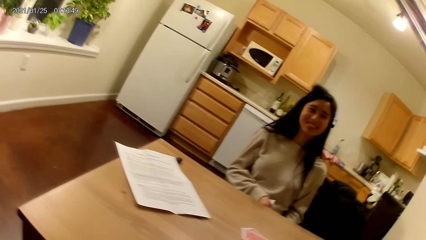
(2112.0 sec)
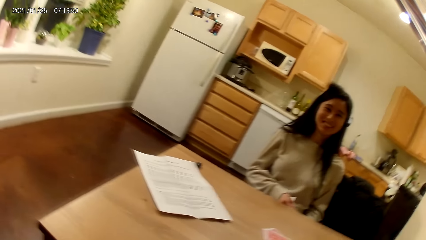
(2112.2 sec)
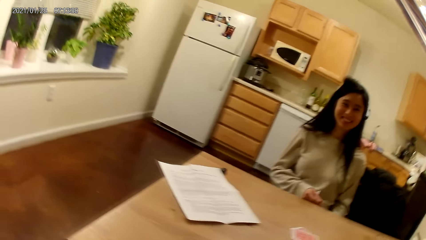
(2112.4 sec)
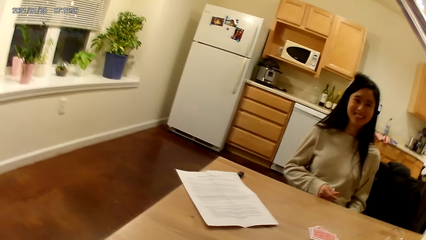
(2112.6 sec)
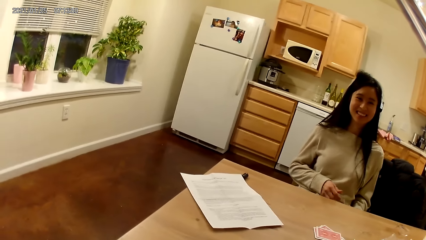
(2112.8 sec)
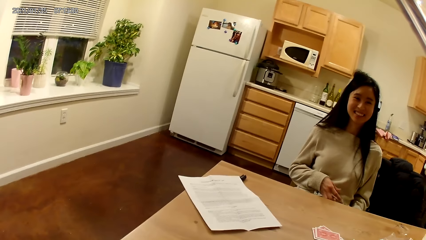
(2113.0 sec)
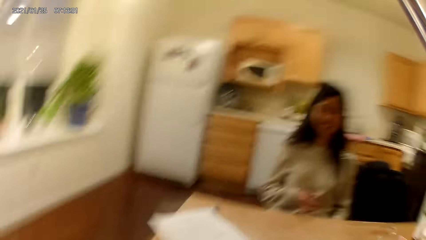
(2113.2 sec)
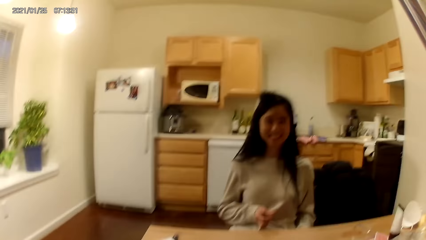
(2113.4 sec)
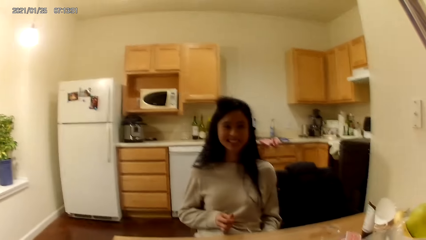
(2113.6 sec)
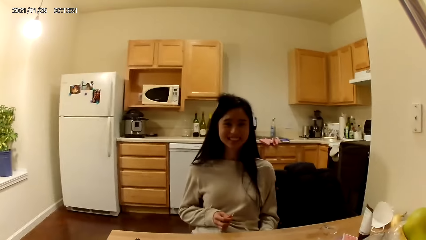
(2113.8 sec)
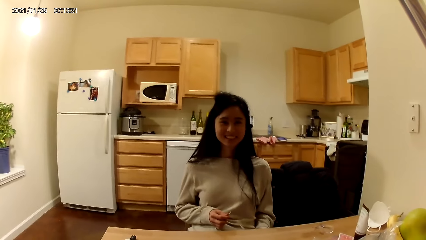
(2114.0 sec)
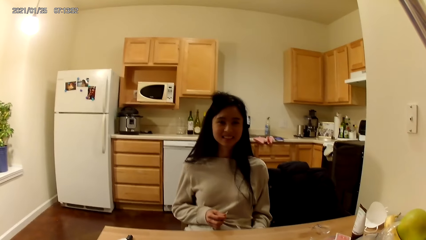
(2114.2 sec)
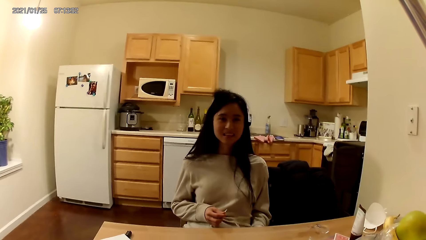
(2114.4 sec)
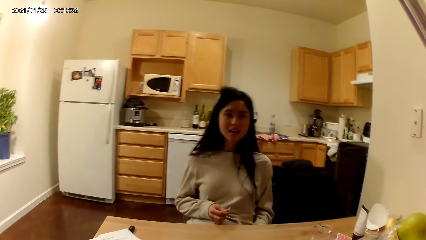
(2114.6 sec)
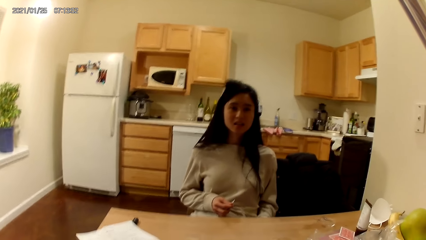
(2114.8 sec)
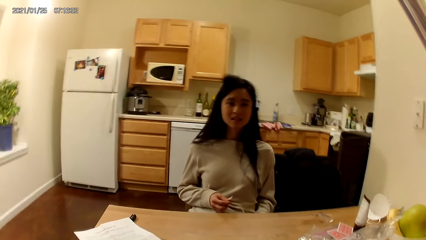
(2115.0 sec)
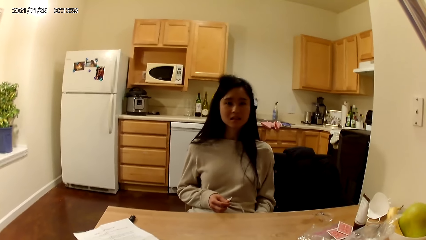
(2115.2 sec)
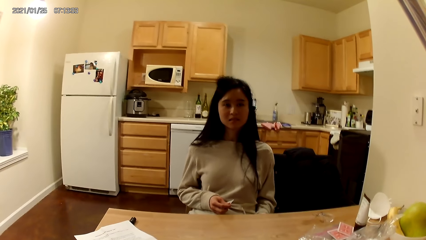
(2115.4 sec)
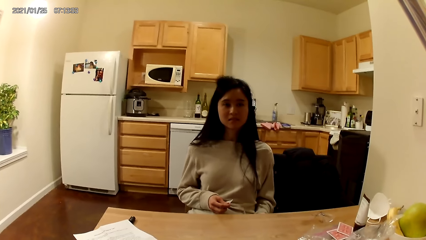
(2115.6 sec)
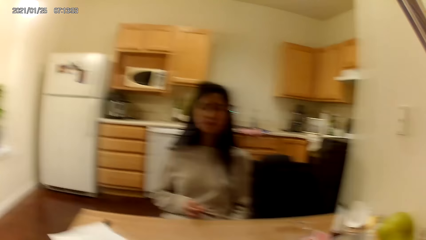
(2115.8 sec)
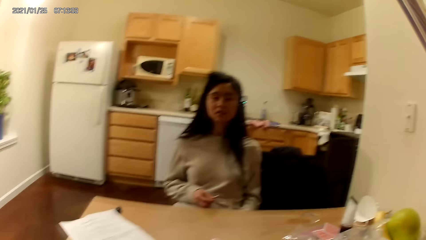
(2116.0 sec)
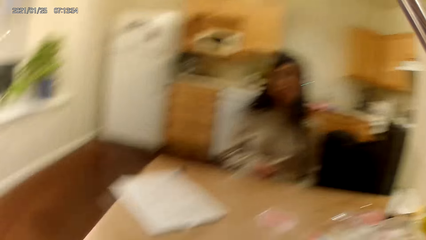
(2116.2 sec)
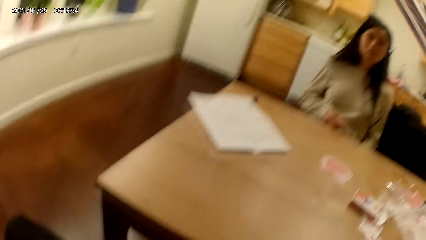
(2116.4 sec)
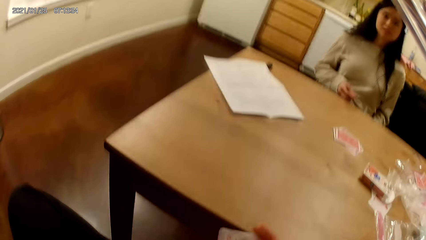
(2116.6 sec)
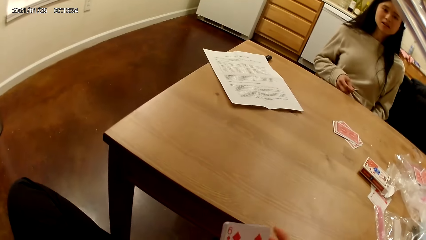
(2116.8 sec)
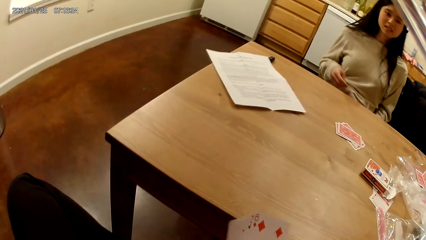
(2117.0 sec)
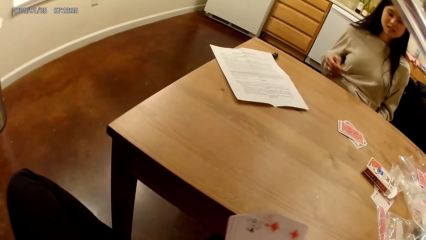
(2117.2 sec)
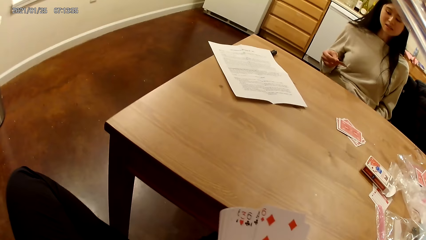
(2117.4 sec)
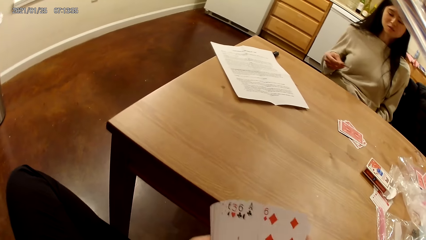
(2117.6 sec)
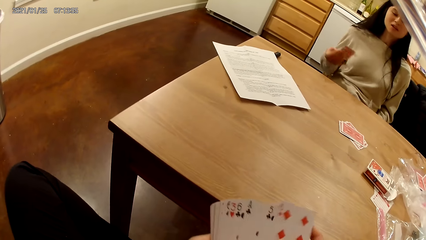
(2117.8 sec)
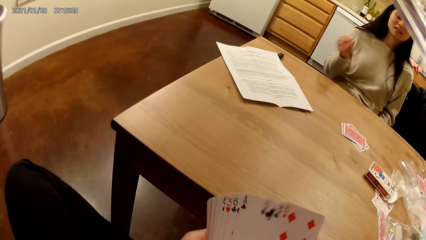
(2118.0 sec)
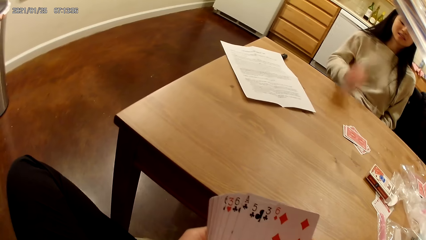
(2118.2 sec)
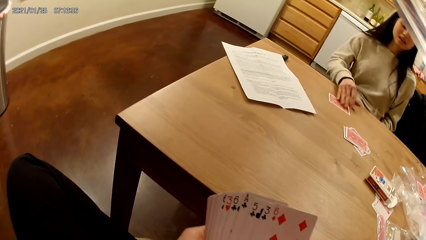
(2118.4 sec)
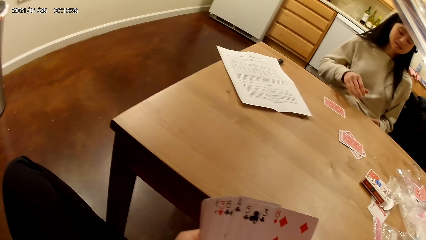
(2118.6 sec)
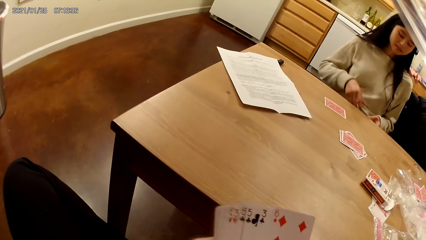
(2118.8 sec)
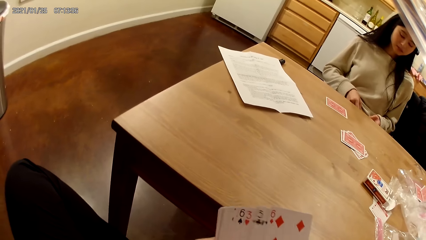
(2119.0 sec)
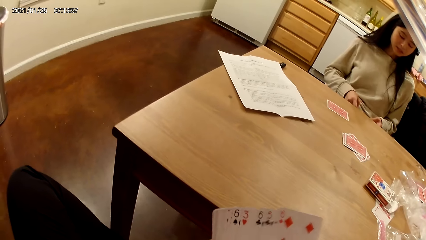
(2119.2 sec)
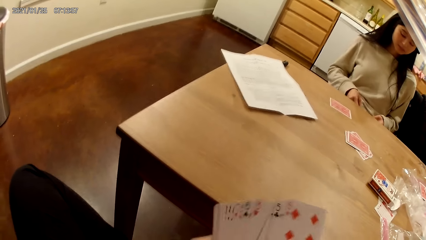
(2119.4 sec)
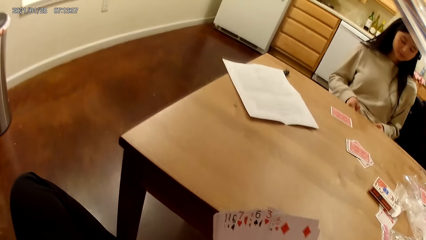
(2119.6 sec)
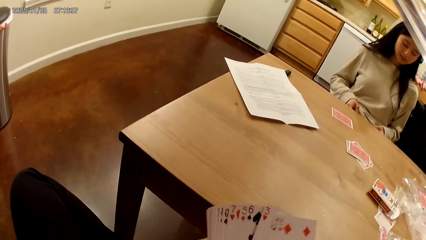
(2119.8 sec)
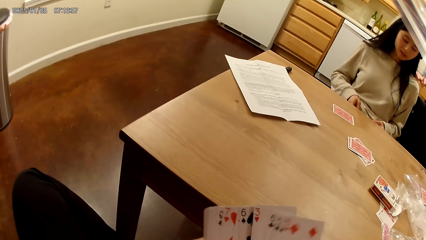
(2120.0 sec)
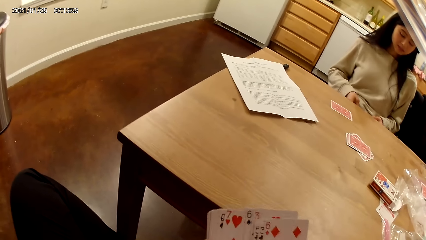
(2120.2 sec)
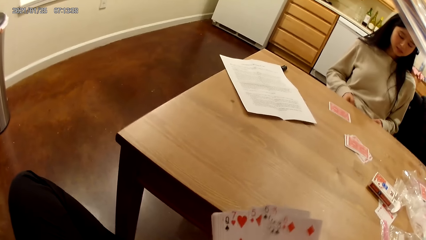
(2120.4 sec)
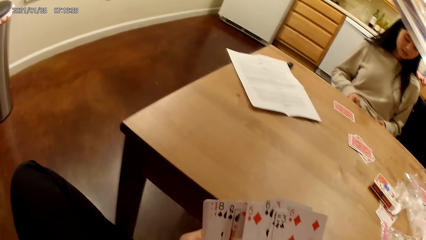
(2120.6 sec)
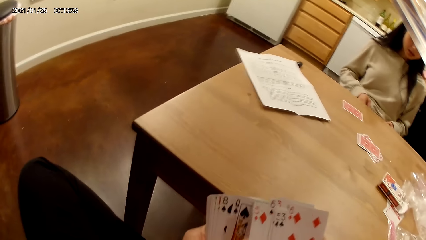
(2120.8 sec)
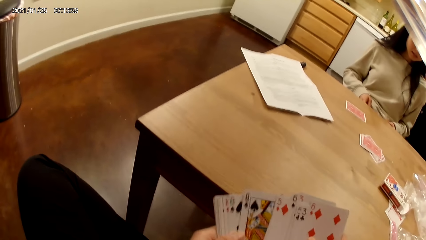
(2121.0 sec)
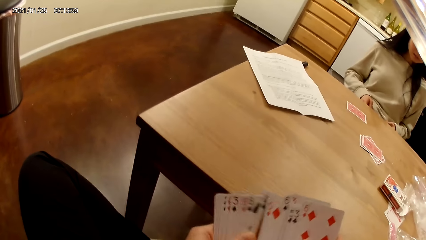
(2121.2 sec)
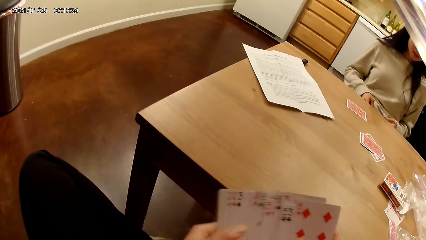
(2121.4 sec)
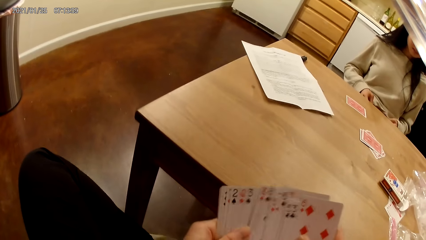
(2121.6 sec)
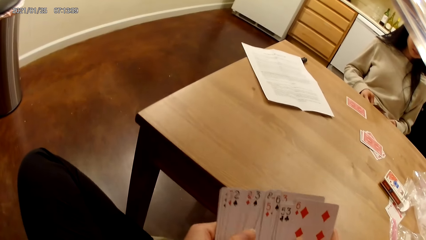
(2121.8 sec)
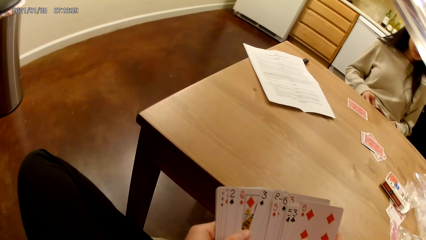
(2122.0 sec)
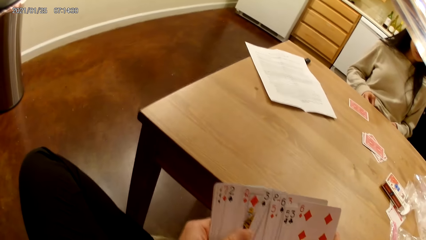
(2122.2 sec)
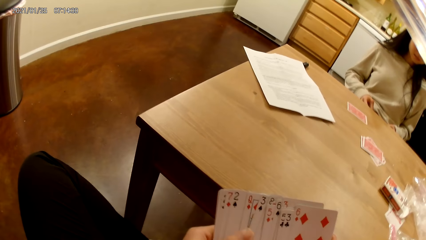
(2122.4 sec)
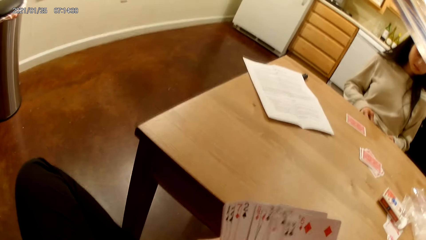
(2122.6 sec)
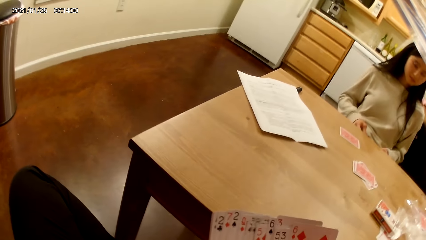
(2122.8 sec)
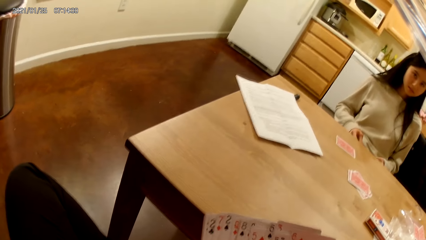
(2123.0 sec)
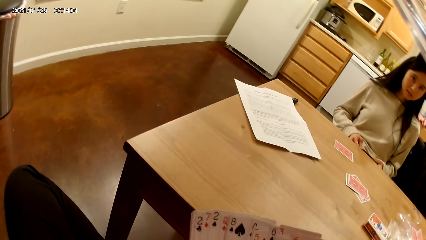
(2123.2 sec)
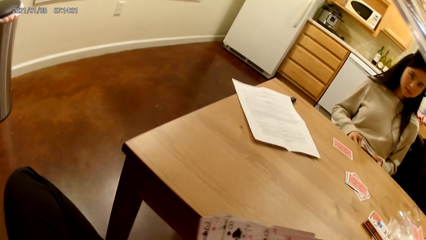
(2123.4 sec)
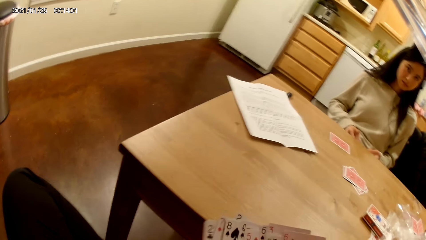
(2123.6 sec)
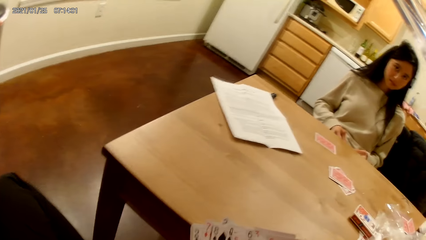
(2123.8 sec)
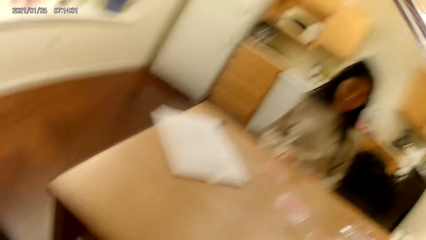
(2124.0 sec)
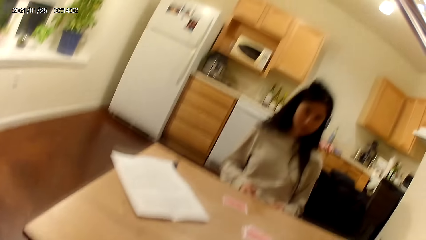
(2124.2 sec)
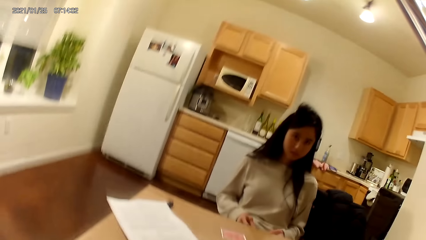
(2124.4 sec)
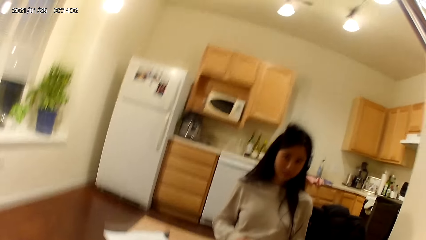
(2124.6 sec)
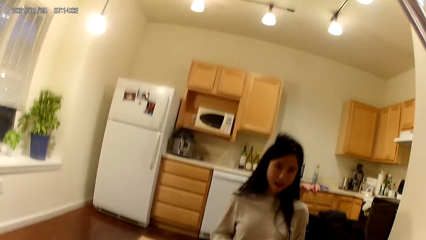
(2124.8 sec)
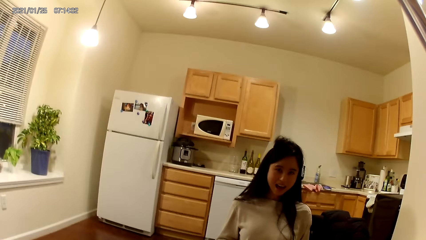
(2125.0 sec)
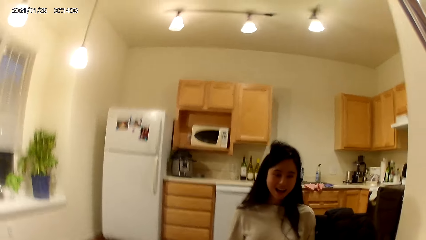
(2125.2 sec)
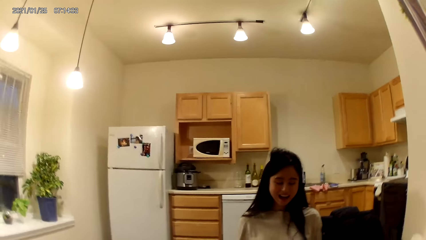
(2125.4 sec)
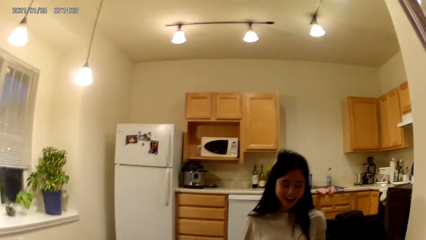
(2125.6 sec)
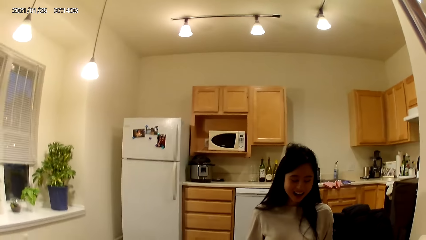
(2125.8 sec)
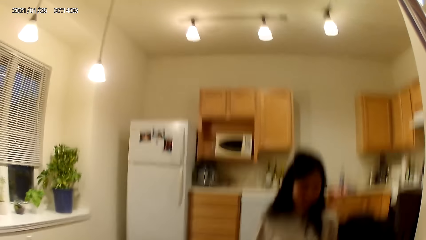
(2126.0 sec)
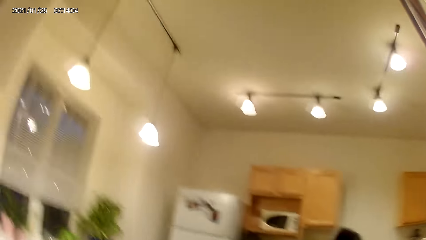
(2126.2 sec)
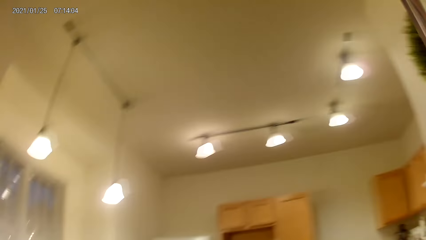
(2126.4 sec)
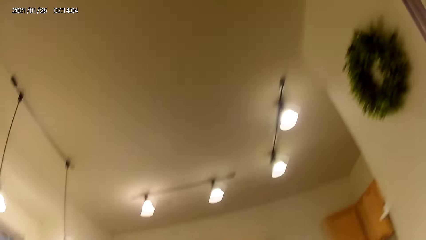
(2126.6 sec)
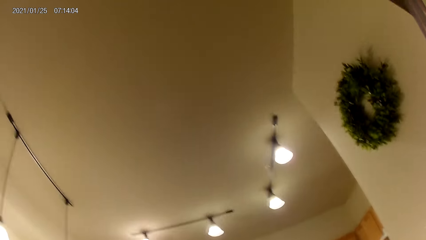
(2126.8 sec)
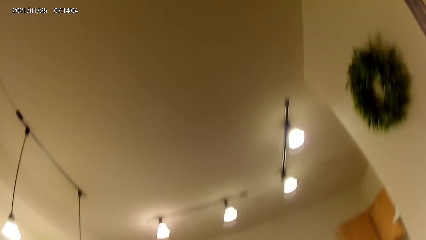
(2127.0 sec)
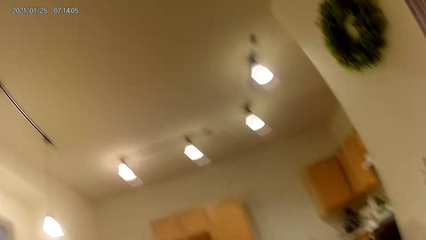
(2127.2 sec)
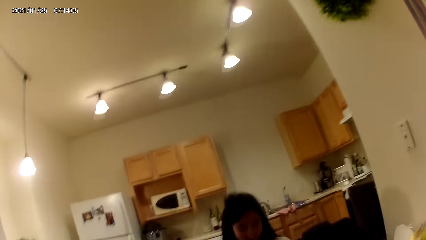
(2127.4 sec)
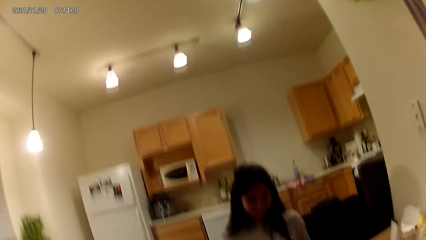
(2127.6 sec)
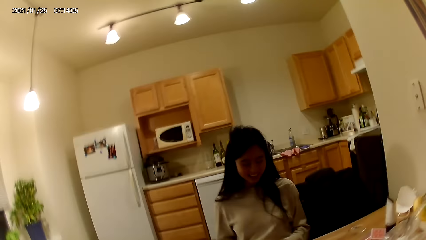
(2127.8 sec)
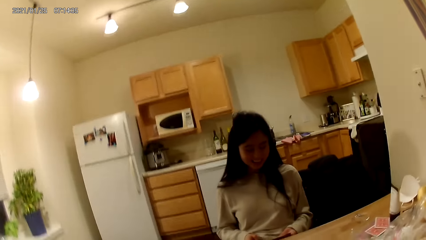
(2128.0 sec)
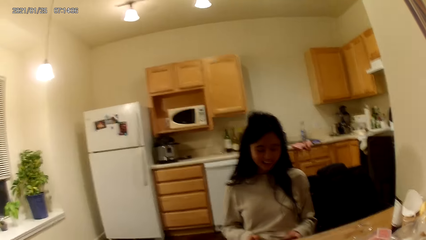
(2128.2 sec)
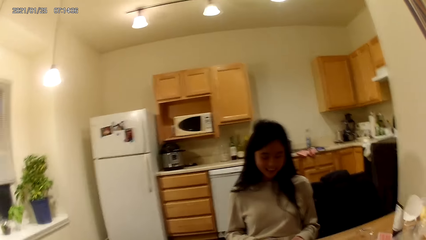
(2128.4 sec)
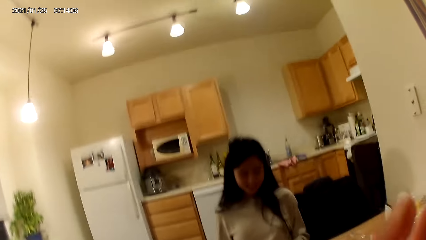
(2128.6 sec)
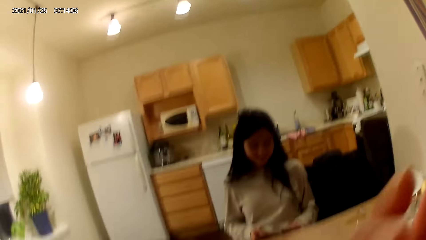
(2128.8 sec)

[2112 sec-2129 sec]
A woman holds a card in her right hand. The camera wearer does something. The woman places another card on the dining table with her right hand and shuffles the cards in her hands. The camera wearer holds the card with both hands. The woman holds the card with both hands. The camera wearer does something. They look around.
